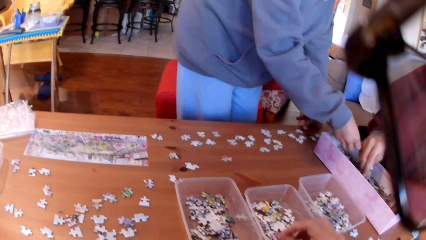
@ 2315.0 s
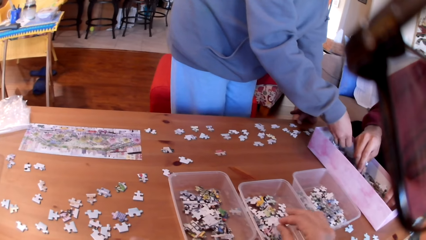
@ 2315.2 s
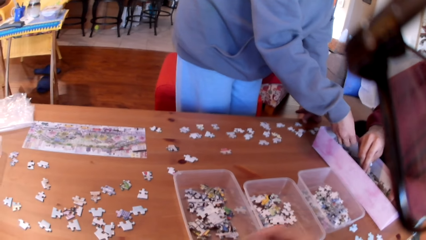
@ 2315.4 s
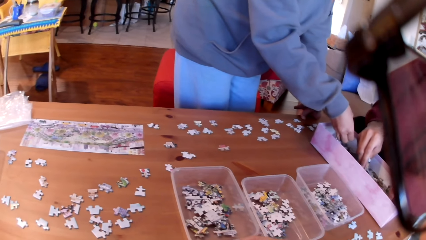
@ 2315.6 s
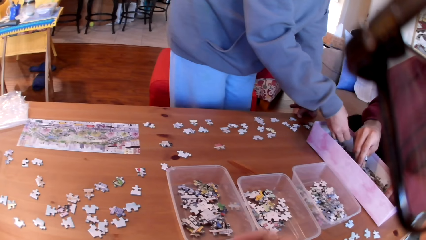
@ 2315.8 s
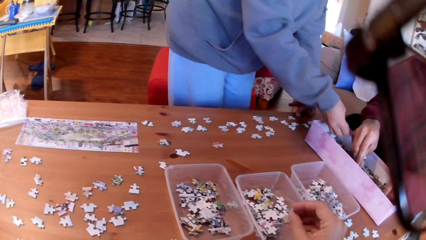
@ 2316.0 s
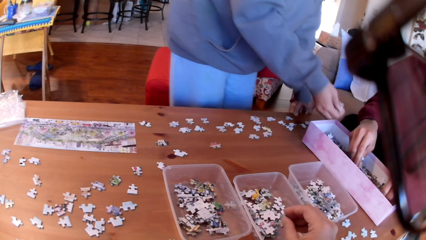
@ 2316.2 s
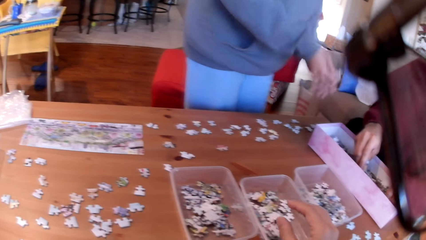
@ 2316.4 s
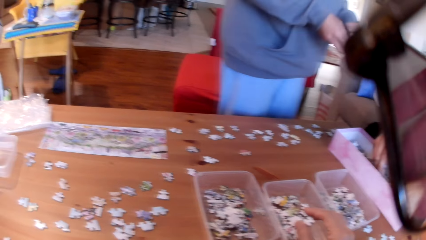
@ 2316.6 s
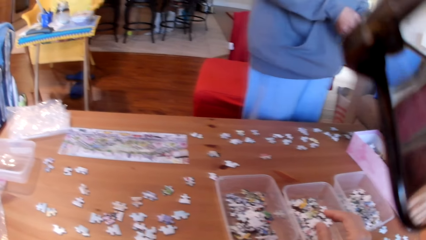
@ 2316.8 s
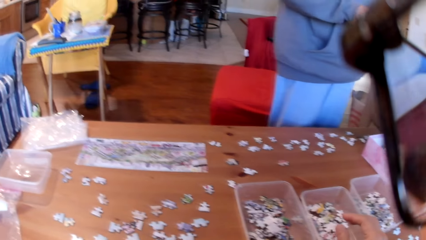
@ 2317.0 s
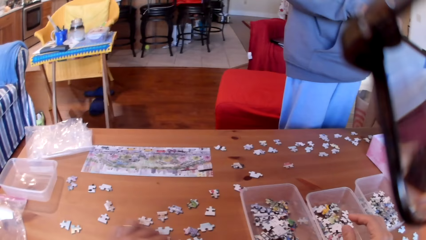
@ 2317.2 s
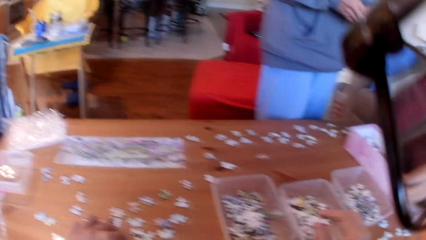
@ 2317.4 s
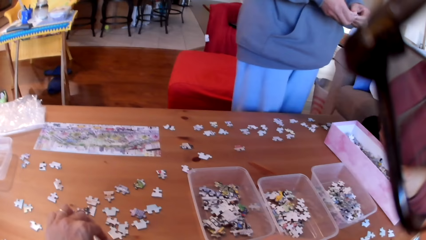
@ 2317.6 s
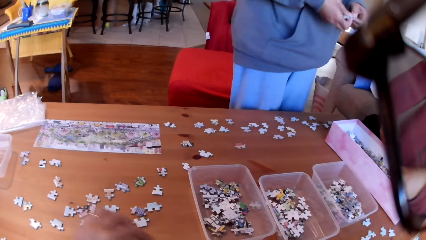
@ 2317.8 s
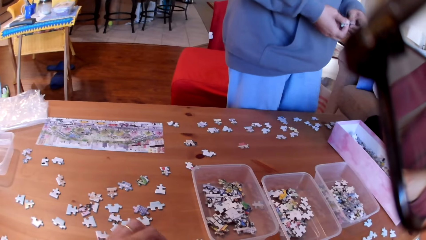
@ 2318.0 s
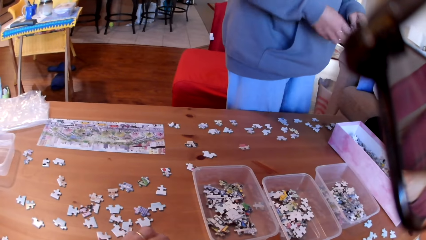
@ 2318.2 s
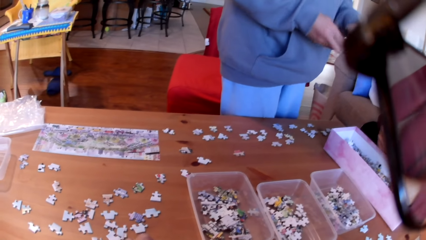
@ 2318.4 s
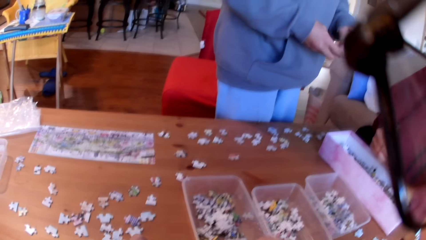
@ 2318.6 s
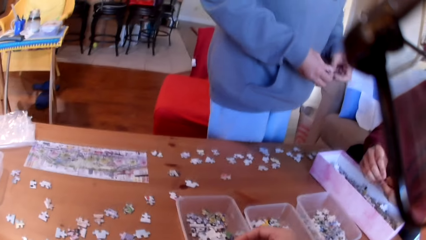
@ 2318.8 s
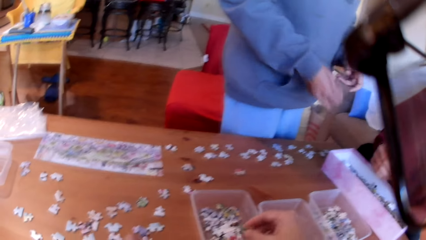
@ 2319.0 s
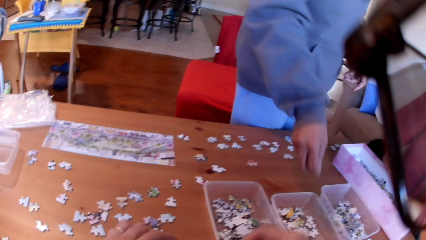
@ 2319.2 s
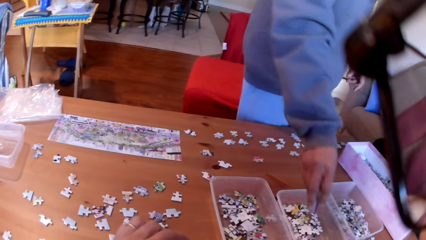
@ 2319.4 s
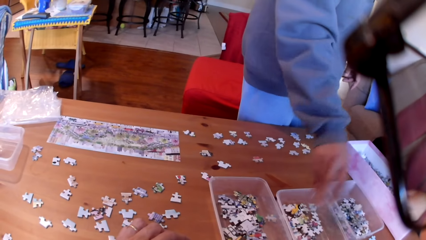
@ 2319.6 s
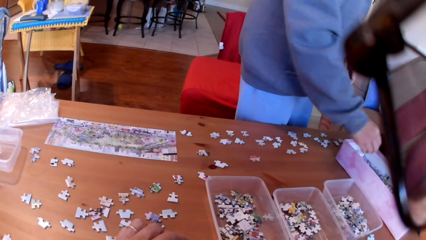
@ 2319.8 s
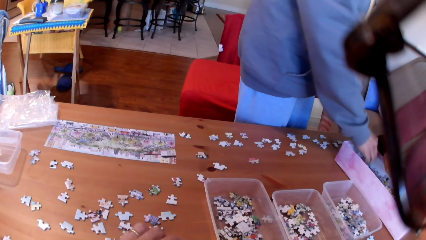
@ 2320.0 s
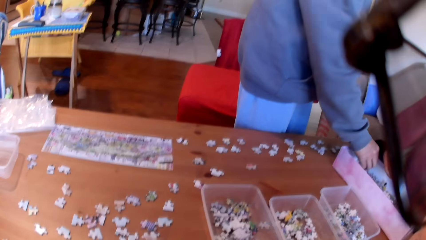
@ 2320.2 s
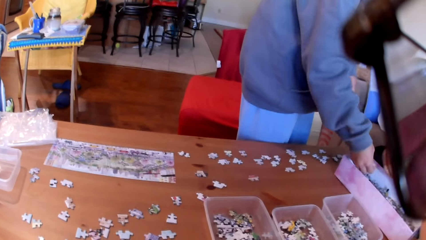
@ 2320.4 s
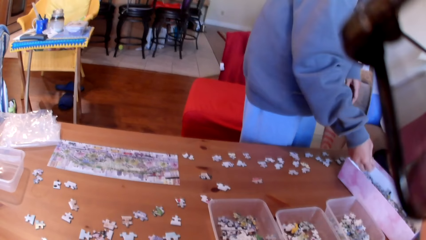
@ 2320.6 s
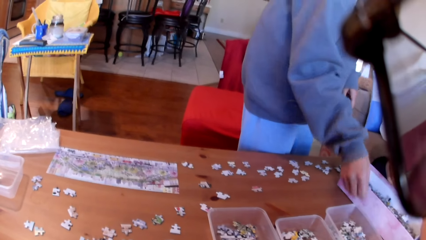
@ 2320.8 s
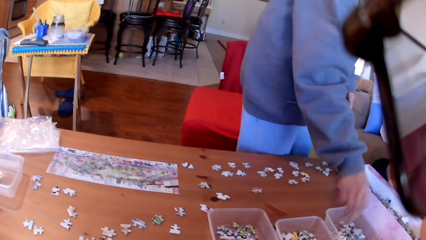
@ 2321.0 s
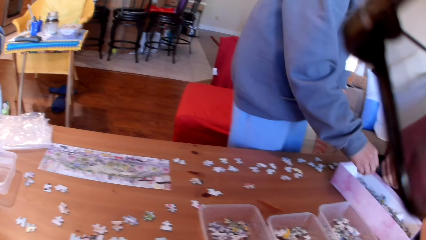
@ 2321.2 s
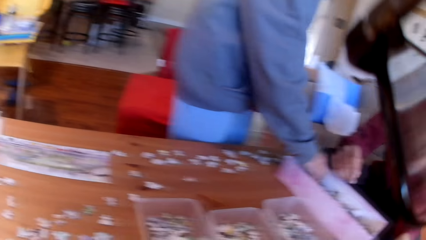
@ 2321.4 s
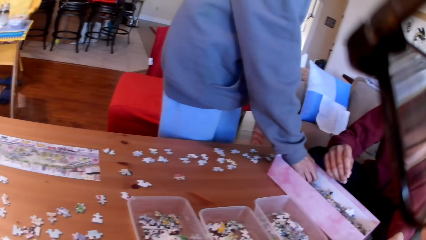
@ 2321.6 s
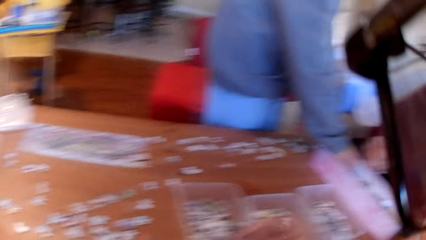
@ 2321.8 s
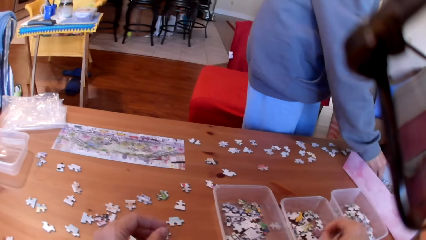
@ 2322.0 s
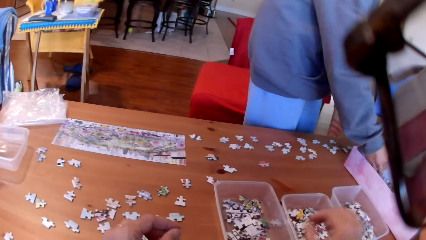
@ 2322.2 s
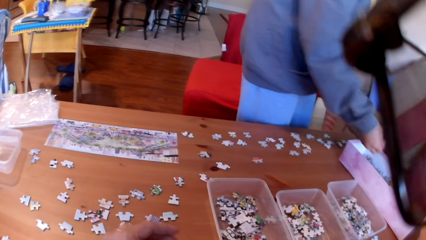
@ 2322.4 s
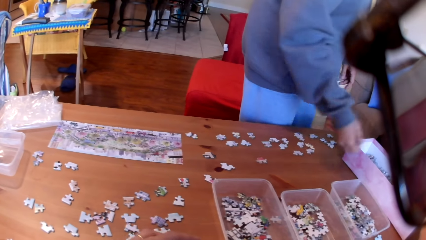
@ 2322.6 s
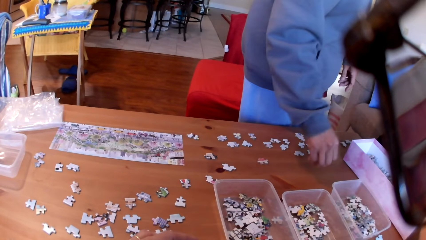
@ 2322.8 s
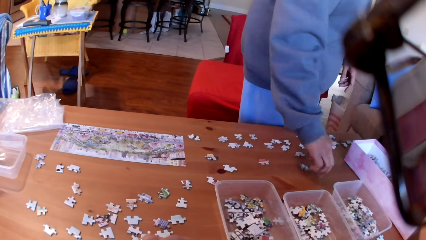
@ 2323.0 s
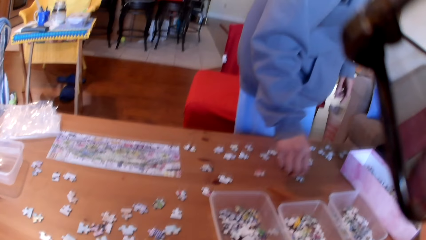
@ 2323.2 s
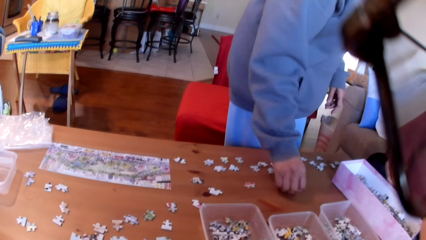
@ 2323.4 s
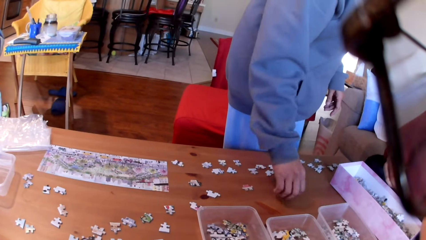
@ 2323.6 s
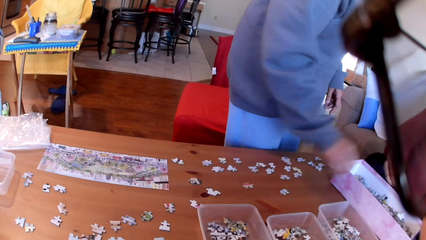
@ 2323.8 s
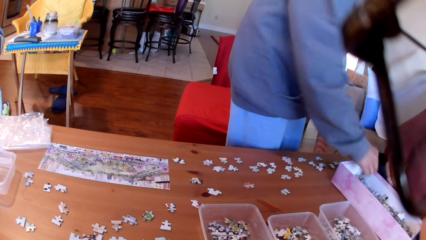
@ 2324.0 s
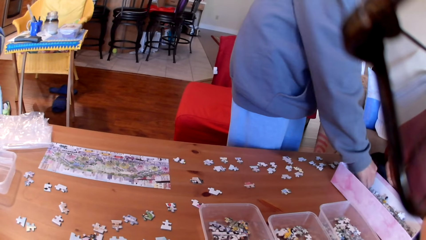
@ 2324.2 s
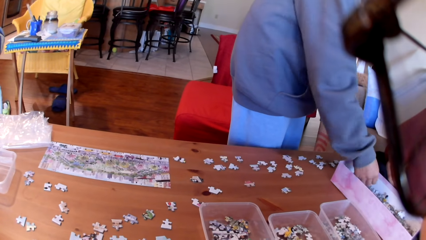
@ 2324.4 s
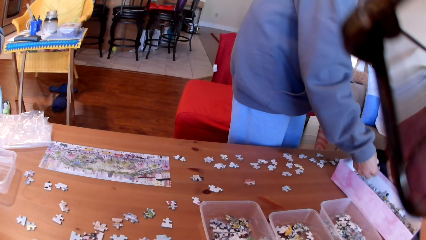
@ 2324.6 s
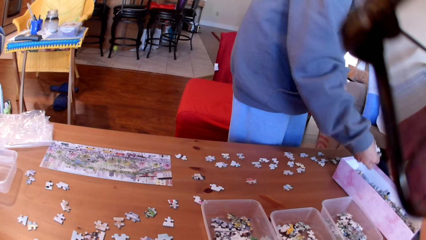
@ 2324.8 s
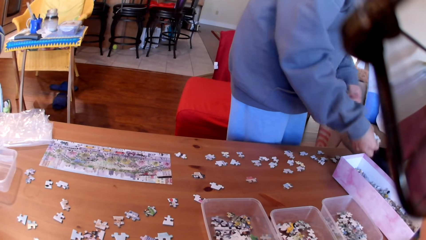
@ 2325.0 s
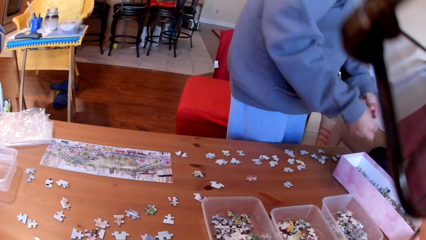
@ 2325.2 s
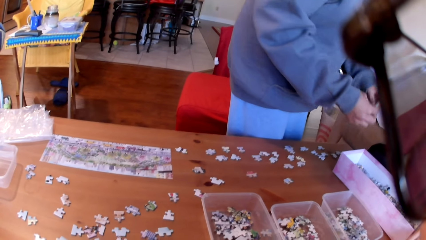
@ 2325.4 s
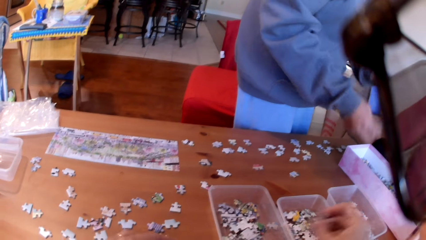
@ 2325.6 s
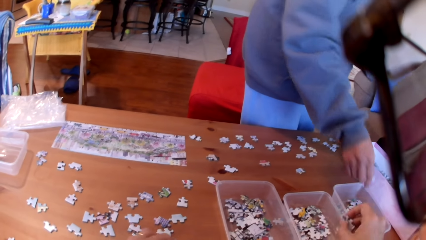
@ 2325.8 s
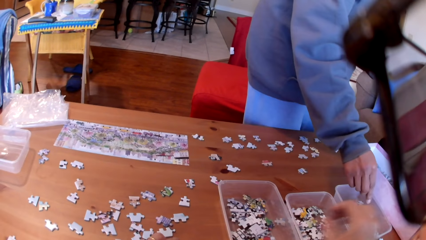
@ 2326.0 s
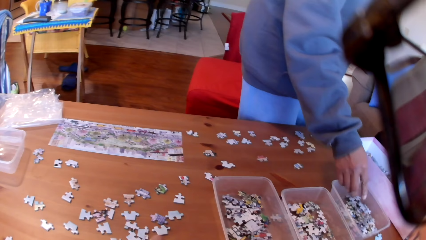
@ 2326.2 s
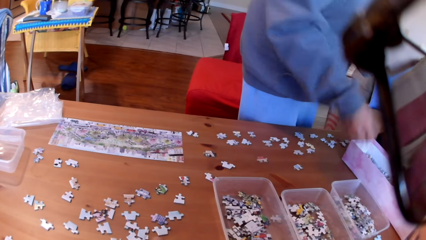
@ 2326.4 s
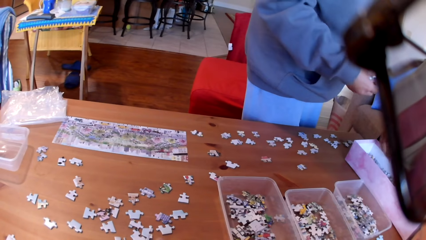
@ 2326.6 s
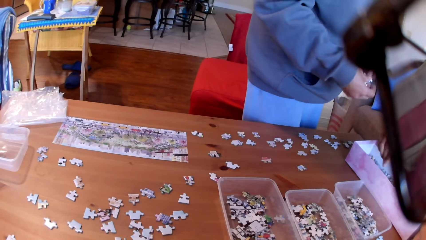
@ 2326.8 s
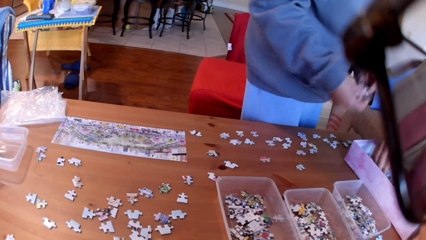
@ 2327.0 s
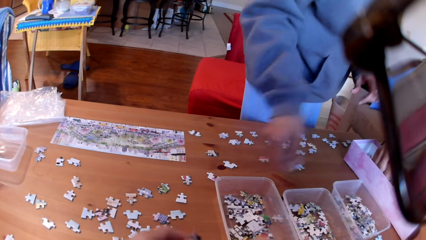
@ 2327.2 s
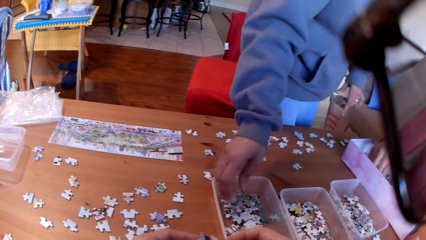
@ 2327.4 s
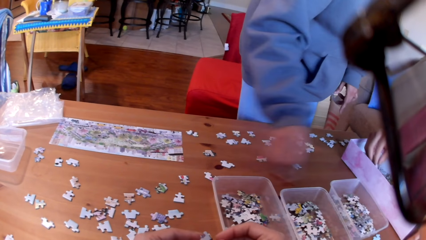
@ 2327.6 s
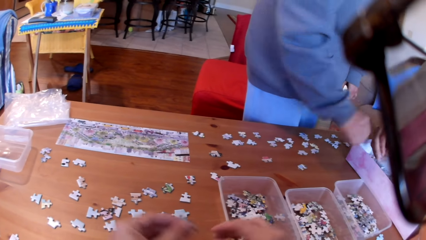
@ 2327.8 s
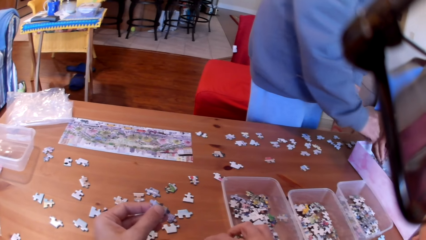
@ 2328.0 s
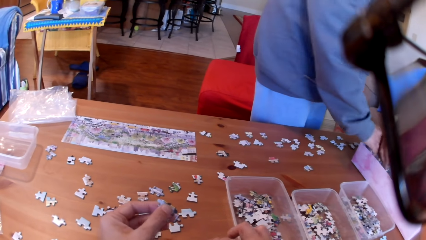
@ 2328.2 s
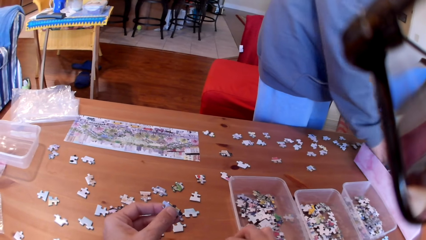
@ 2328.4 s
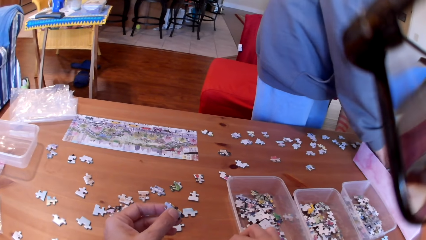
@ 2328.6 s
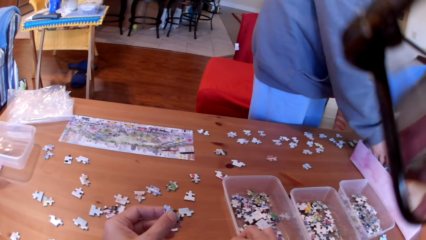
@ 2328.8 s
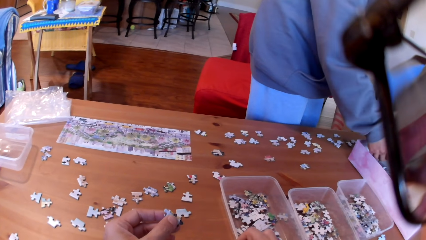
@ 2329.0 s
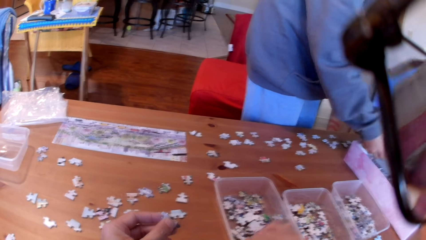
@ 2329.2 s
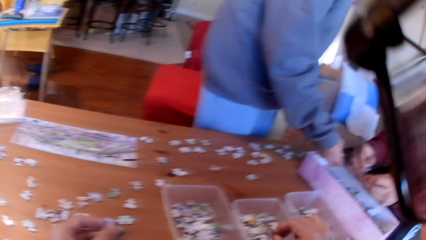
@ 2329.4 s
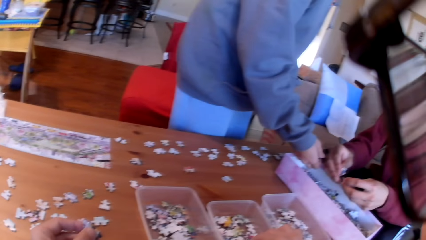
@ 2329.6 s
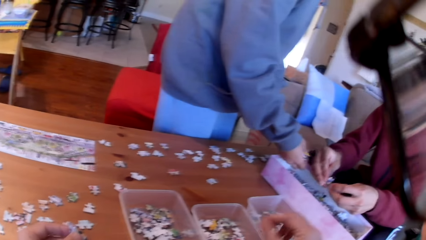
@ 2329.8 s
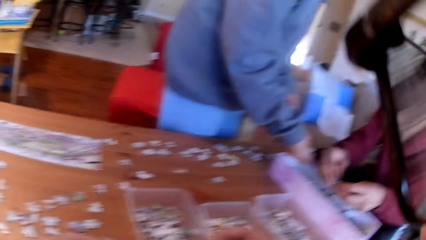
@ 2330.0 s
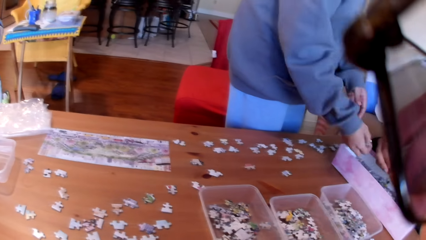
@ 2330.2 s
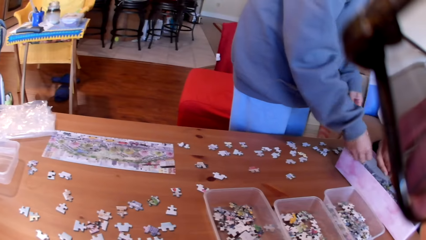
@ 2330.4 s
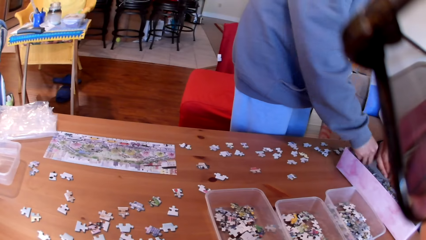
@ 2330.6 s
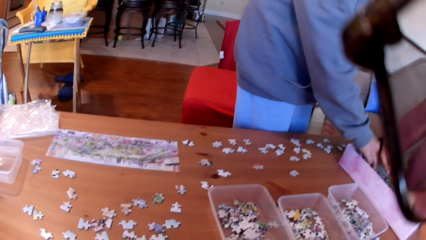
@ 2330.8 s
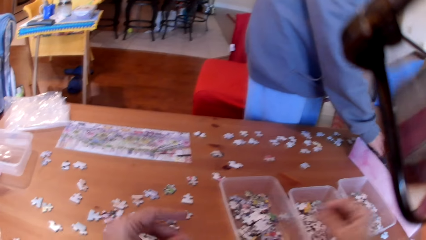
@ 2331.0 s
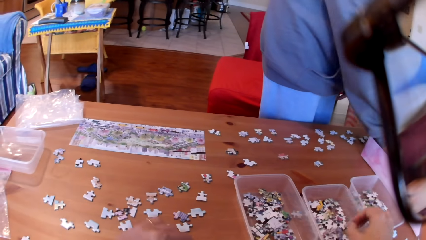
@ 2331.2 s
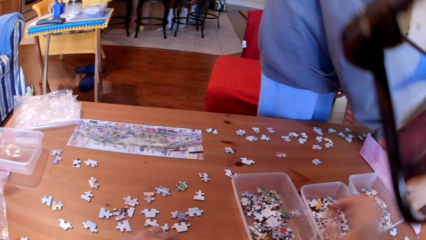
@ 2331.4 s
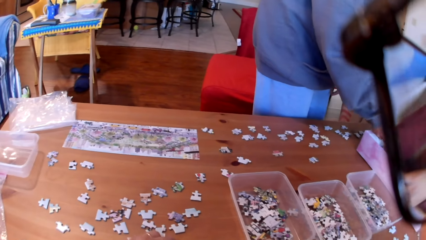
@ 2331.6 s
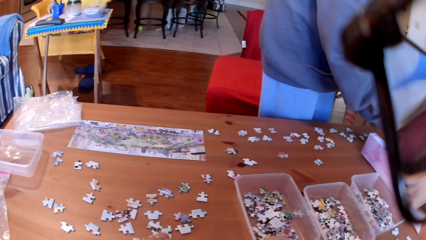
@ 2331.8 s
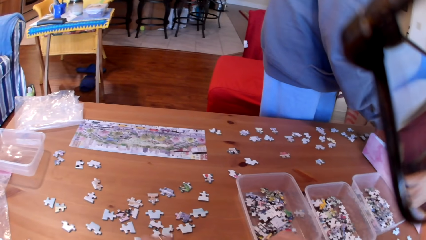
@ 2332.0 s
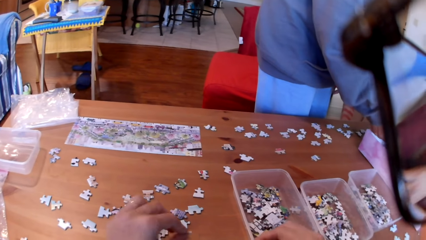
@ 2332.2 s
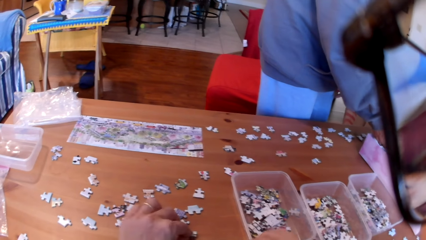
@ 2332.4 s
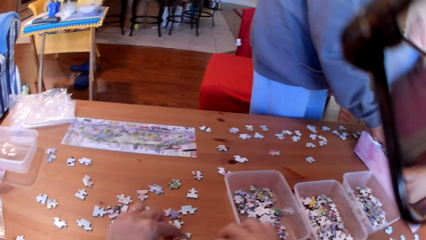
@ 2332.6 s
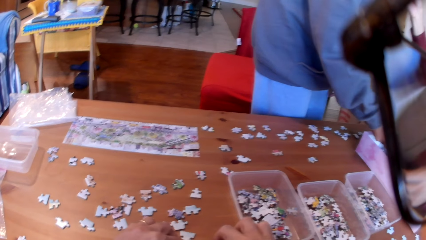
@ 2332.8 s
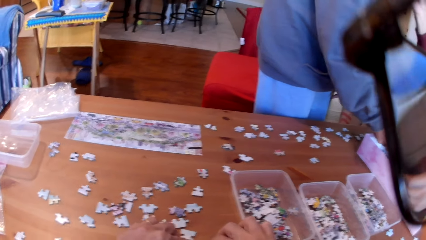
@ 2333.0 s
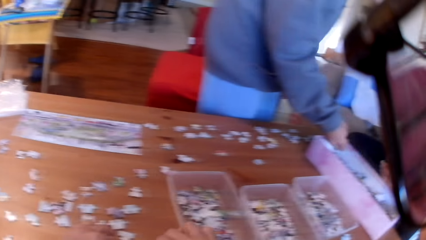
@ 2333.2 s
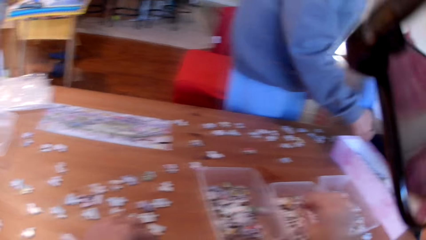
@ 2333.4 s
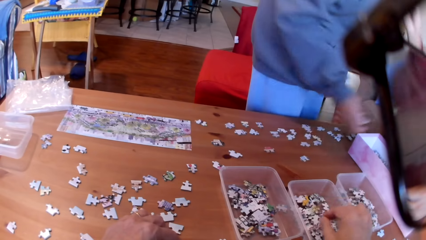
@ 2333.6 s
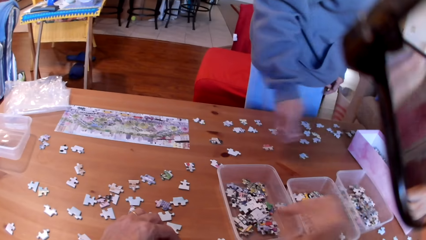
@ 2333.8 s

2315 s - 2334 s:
The camera wearer puts the jigsaw puzzles in the tin. They take a puzzle and put the puzzle in the tin. A woman converses with the colleagues. The camera wearer puts the puzzle in the tin. They take a puzzle. They put the puzzle in the tin. The woman puts the jigsaw puzzle in the tin. She takes a puzzle and puts the puzzle in the tin. The camera wearer puts the puzzle in the tin. The woman takes a puzzle, puts the jigsaw puzzle on the table and takes a puzzle. The camera wearer puts the puzzle in the tin. The woman puts the jigsaw puzzle in the tin. The camera wearer picks up the jigsaw puzzle. They put the puzzle in the tin. They take a puzzle. They put the puzzle in the tin. The woman takes a puzzle. The camera wearer takes a puzzle. They put the puzzle in the tin.
